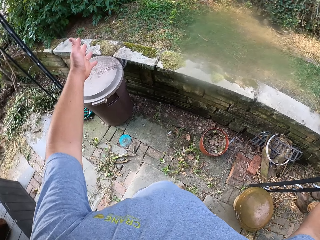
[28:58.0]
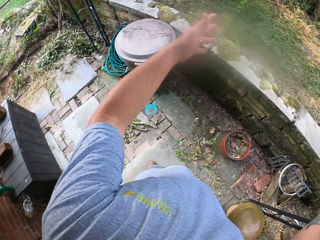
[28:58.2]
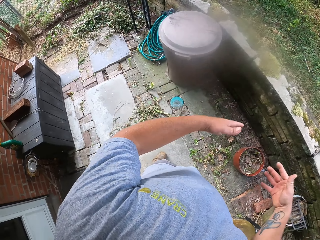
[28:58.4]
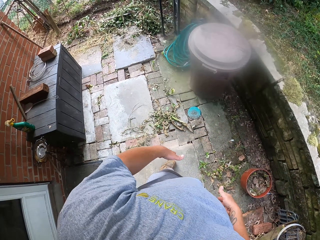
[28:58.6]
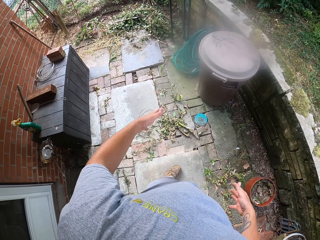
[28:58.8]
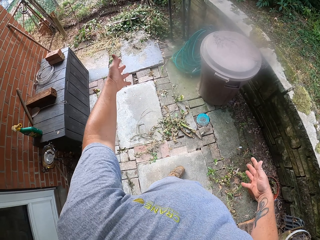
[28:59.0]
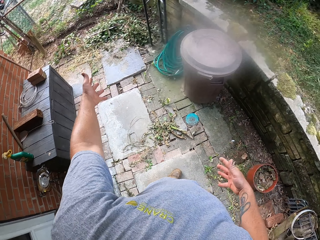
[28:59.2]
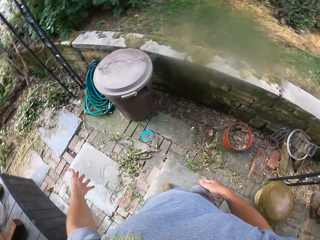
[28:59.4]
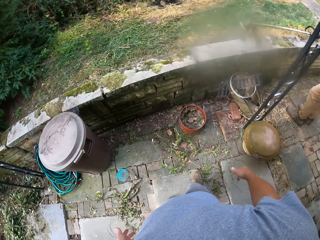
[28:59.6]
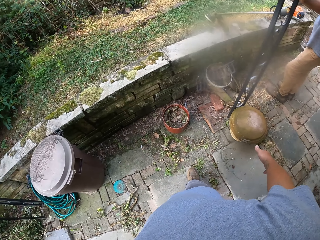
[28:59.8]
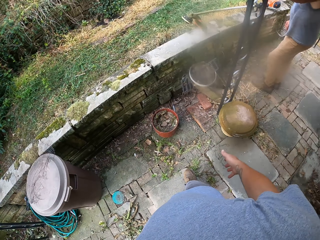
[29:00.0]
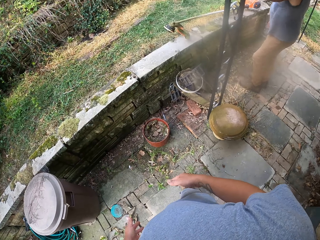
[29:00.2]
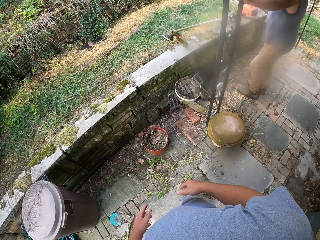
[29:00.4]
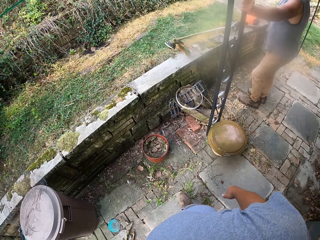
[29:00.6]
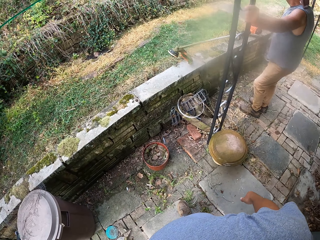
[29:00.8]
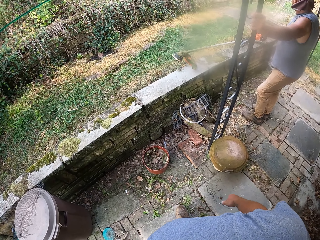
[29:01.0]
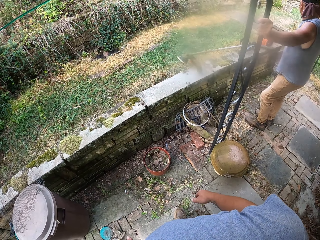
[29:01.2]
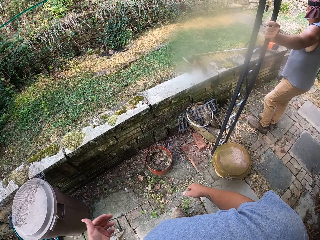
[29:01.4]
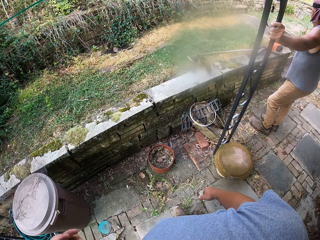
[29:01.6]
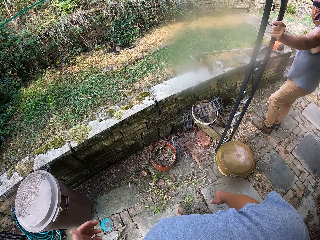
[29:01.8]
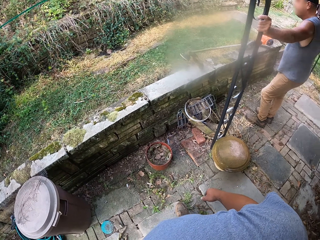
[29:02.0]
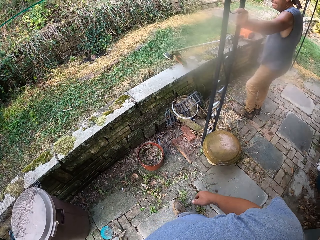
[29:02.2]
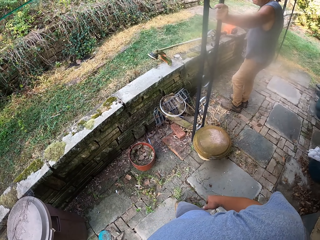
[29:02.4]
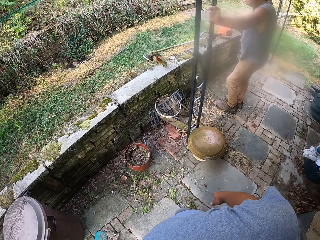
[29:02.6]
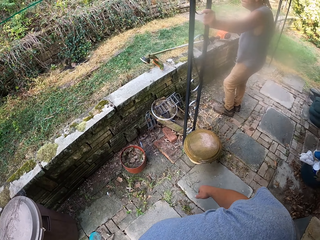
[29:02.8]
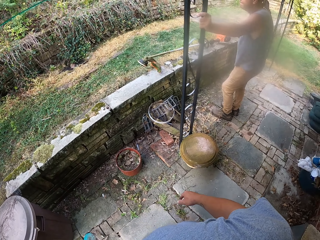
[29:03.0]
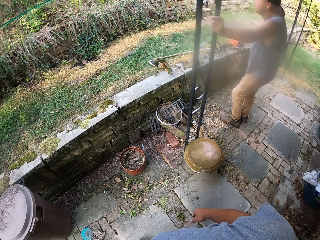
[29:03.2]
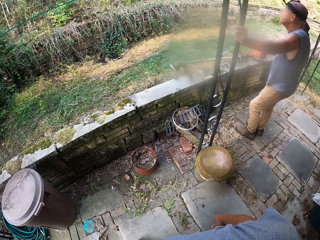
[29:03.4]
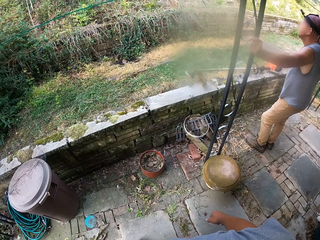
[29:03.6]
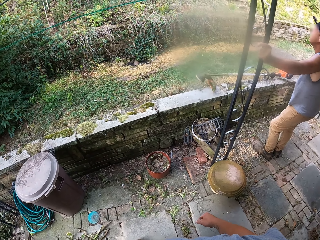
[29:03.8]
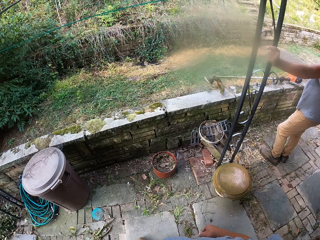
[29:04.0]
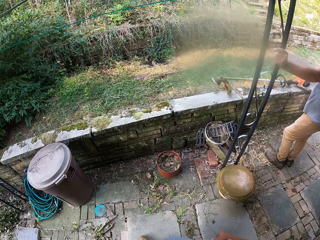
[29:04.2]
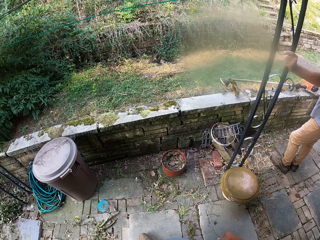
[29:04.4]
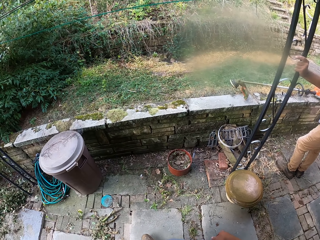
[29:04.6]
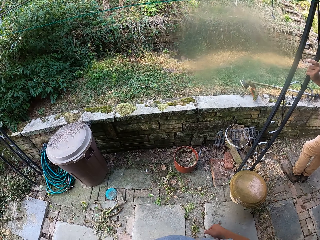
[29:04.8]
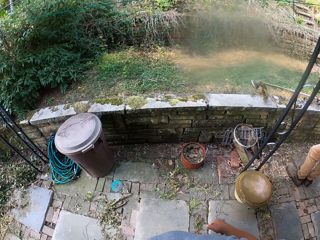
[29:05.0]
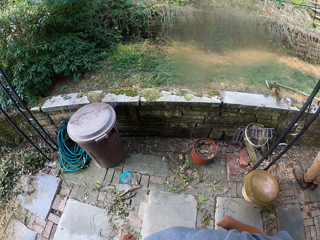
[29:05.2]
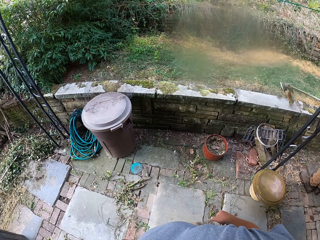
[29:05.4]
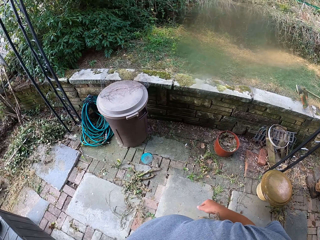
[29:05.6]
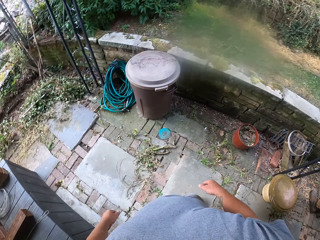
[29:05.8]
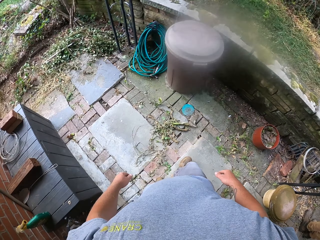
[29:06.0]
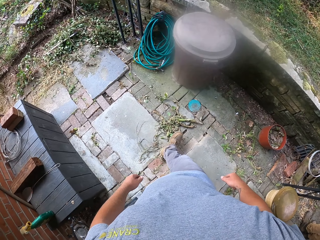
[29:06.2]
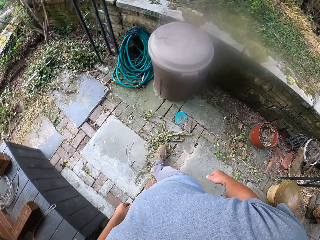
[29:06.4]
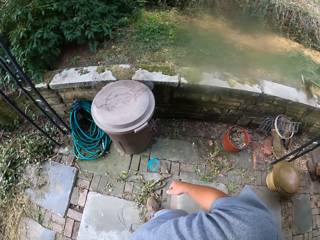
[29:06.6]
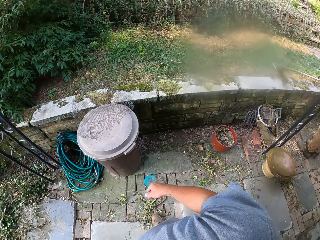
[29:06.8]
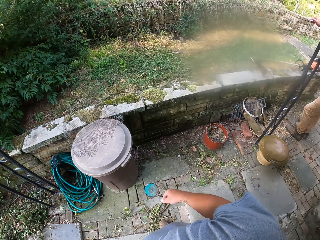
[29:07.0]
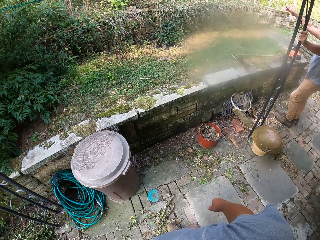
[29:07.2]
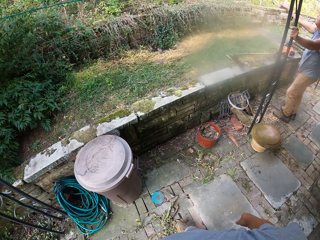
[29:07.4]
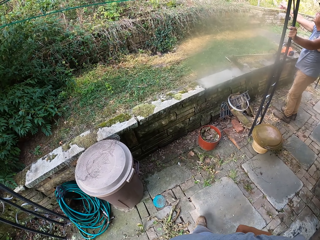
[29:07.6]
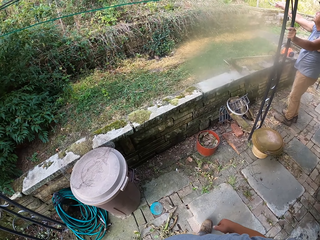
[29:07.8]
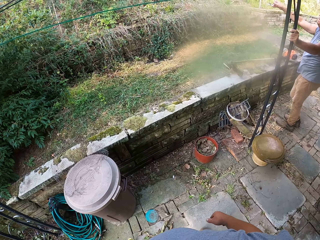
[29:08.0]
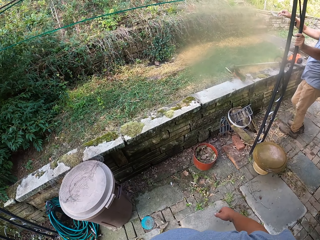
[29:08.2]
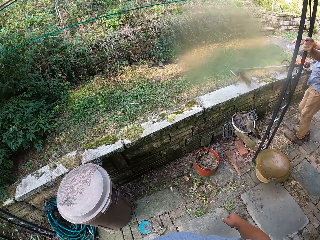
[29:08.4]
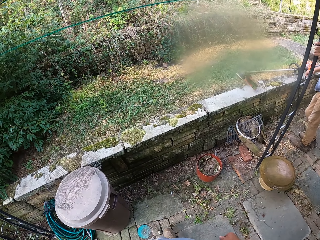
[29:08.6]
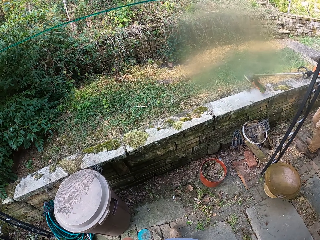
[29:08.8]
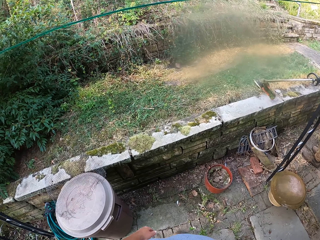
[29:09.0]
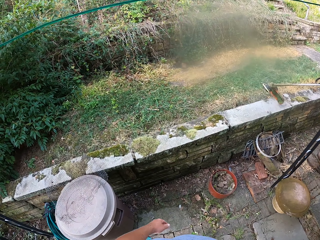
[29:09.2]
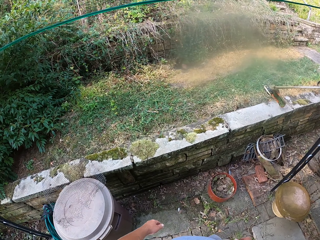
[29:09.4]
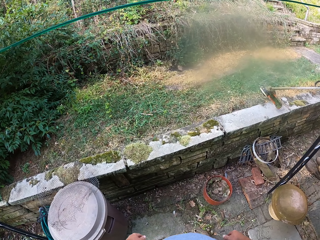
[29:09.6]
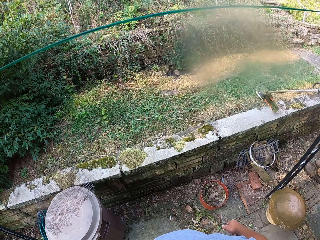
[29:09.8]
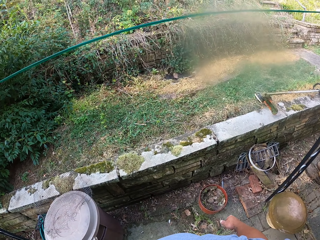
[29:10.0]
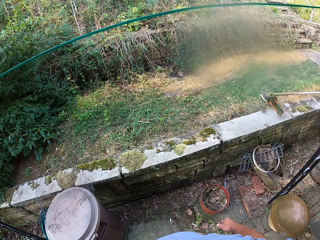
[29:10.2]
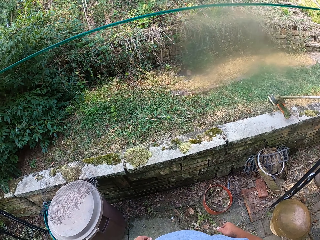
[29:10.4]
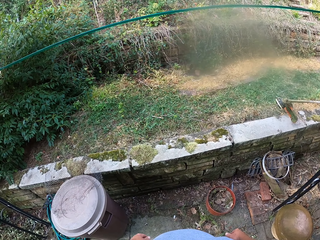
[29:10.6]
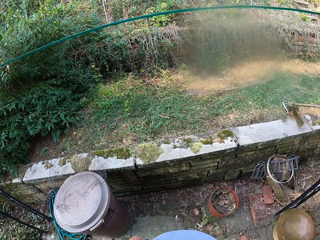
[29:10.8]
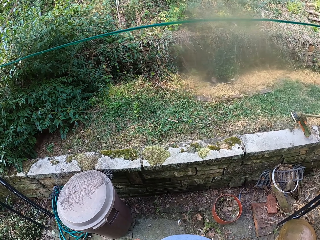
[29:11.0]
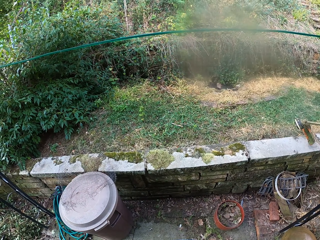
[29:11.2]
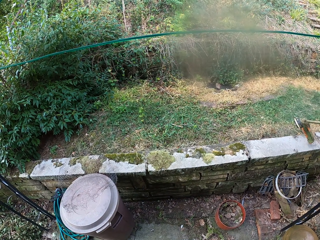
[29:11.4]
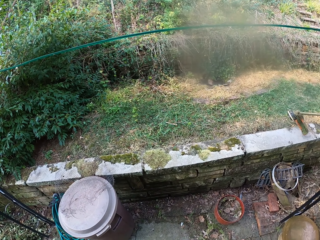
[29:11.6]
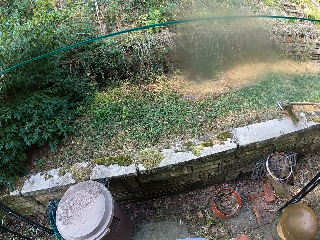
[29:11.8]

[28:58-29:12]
The camera wearer looks around the compound. They walk at the compound. A person interacts with the camera wearer.

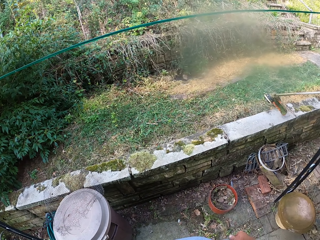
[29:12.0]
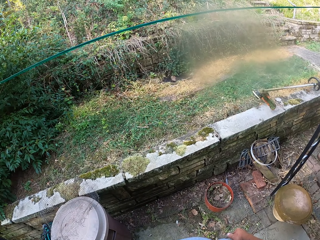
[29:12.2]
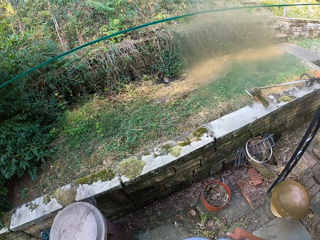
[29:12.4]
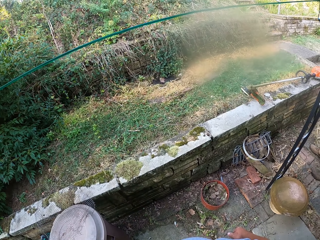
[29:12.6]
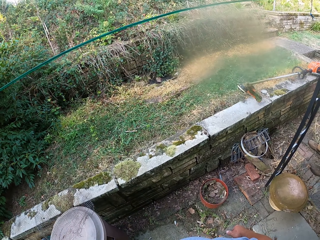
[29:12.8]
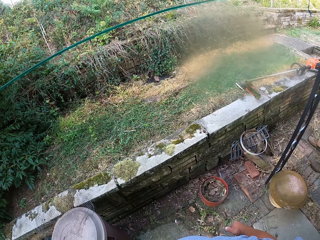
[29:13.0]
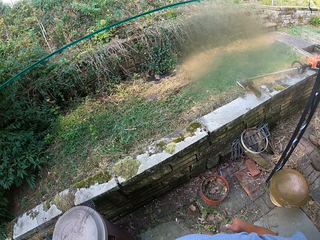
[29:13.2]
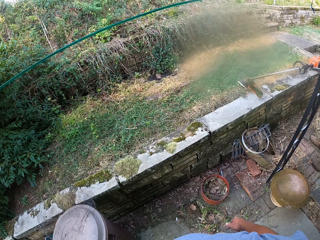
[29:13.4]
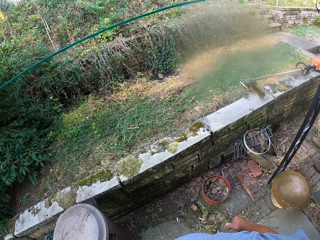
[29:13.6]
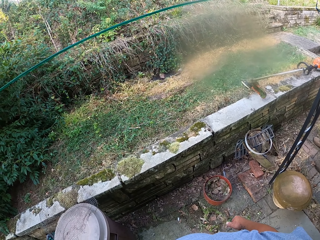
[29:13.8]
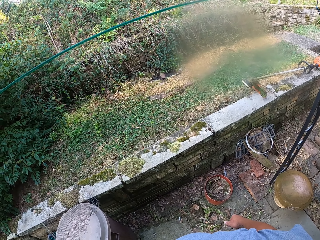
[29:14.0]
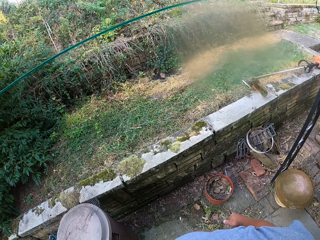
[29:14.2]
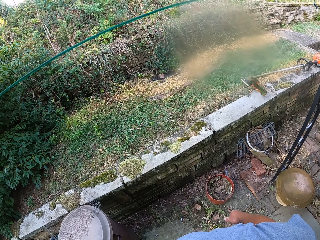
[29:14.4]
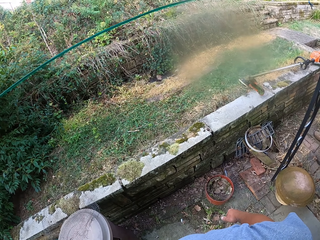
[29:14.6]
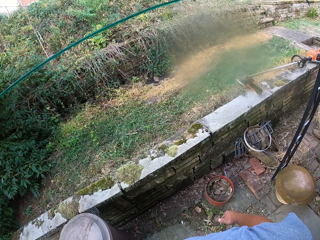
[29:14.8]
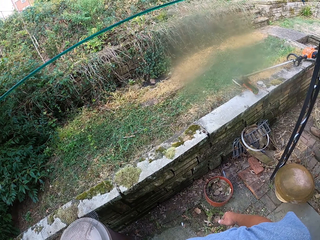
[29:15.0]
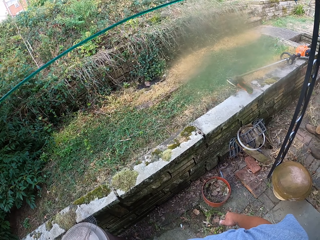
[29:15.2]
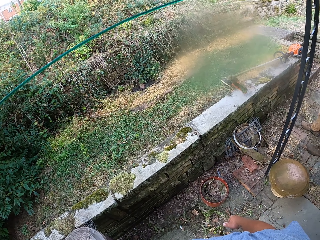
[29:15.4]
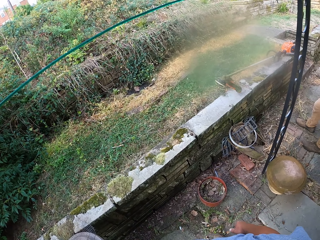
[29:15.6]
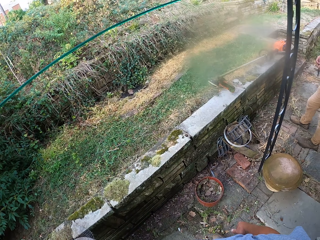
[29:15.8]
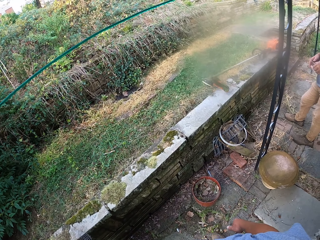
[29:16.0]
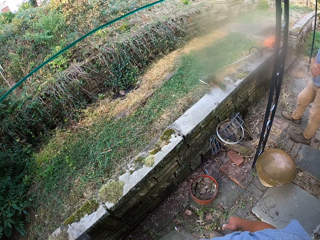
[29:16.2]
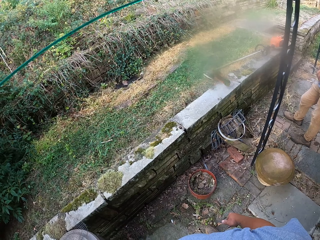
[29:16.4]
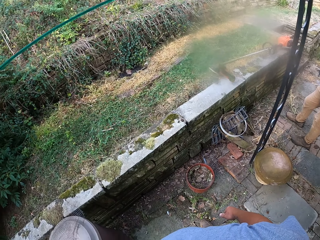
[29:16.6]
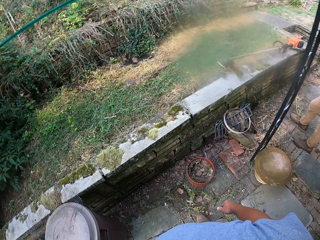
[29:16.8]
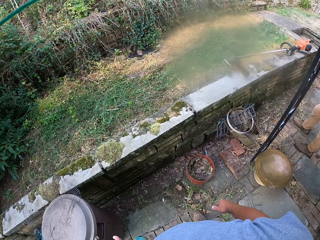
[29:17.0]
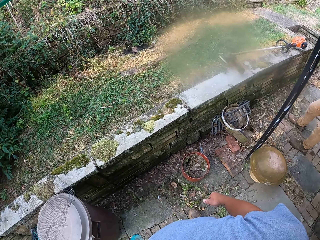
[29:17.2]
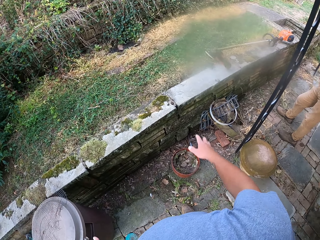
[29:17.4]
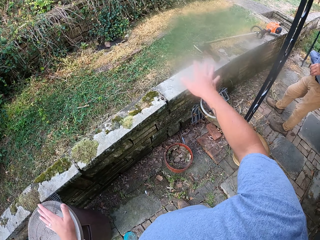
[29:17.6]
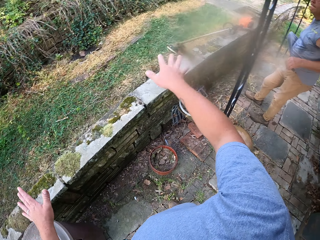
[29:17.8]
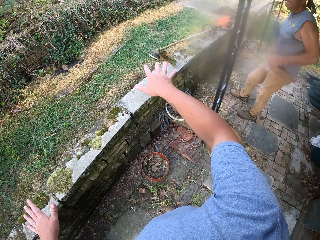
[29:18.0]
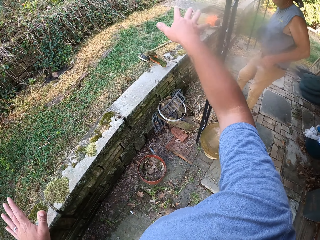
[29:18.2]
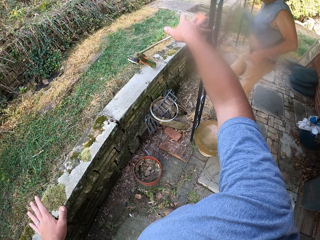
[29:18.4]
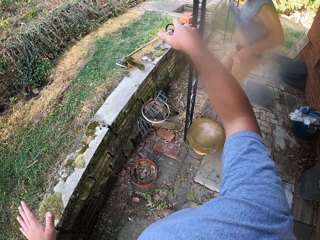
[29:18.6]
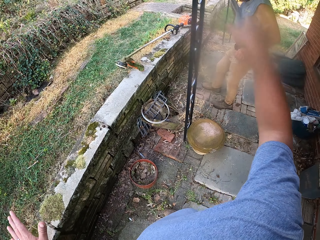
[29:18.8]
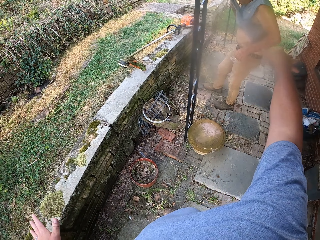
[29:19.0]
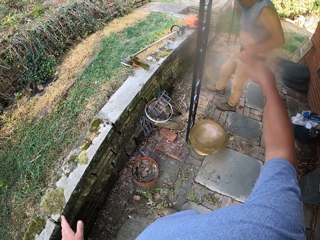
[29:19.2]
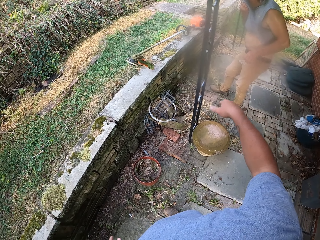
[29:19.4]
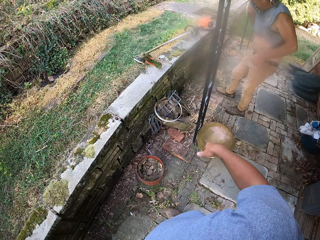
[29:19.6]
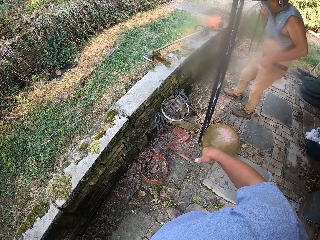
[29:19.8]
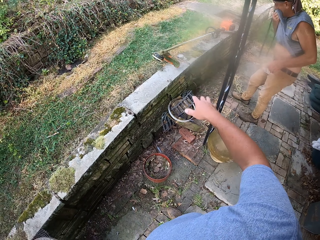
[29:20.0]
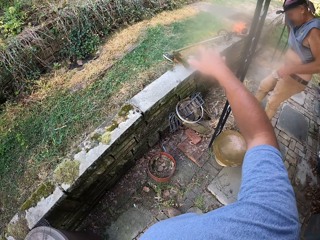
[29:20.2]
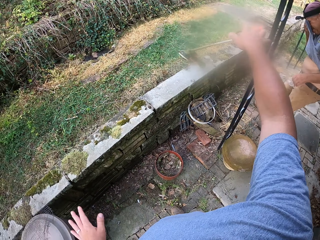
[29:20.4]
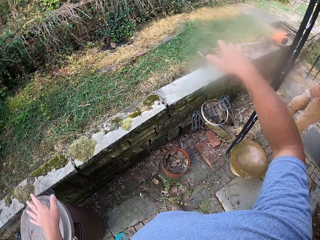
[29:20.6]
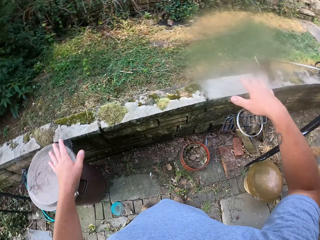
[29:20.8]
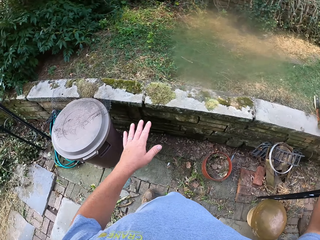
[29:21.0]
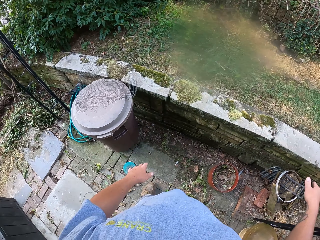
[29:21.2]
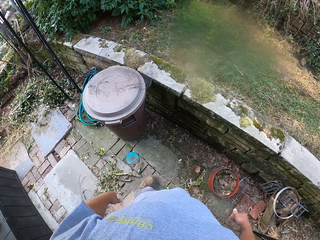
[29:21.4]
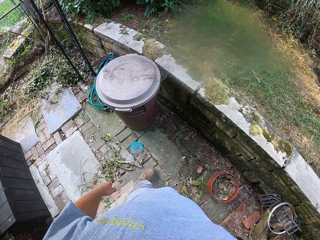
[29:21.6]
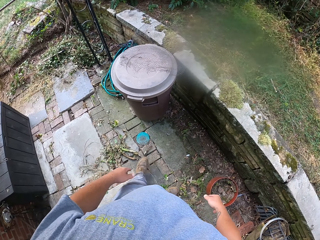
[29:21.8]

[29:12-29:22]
A person lifts a vest. The camera wearer interacts with the person. The person wipes the face with the vest.
